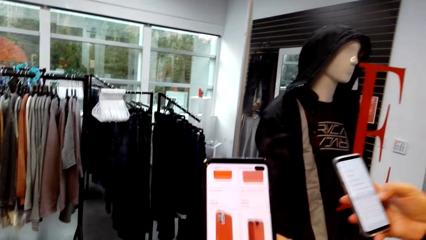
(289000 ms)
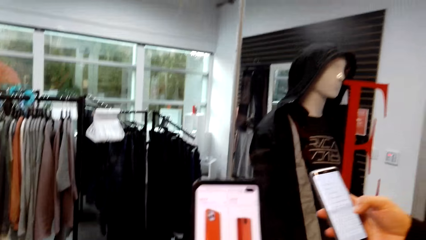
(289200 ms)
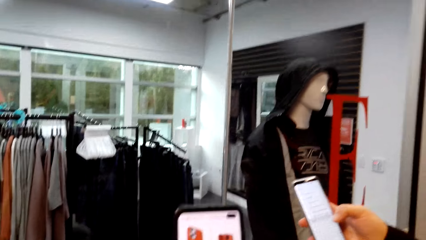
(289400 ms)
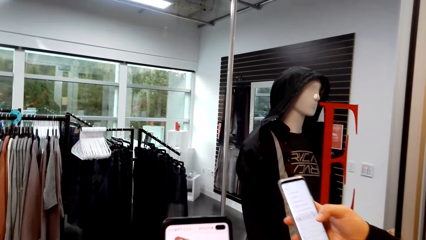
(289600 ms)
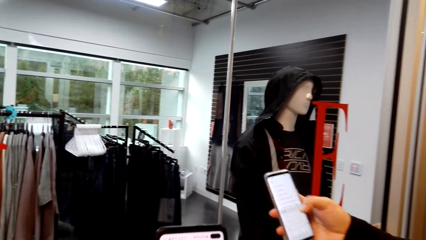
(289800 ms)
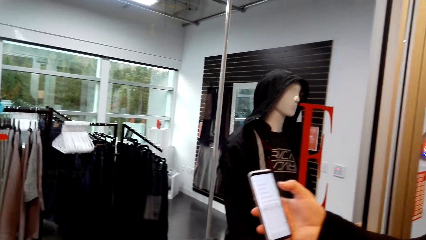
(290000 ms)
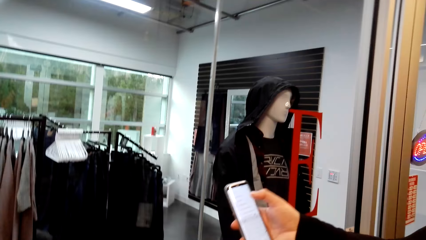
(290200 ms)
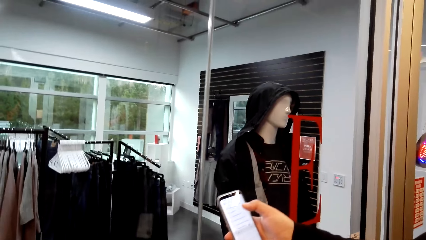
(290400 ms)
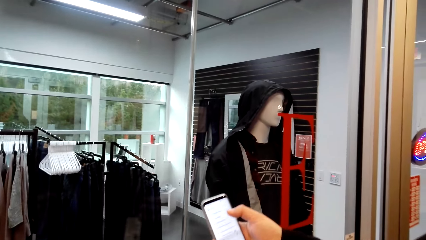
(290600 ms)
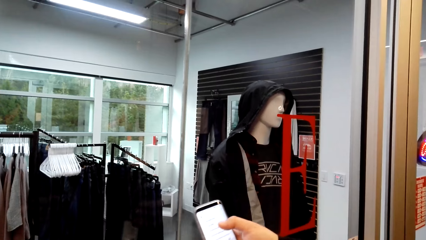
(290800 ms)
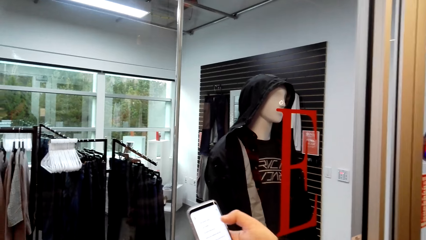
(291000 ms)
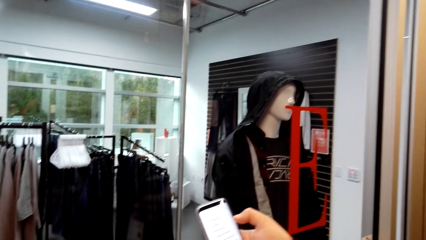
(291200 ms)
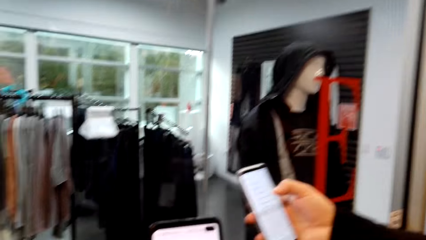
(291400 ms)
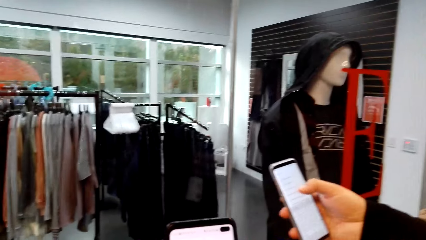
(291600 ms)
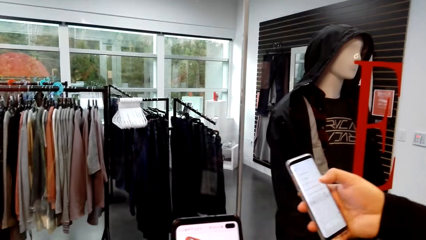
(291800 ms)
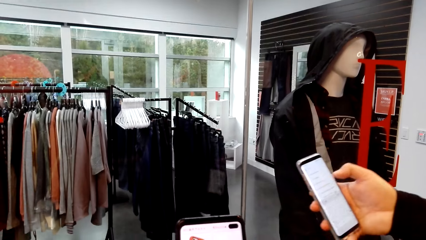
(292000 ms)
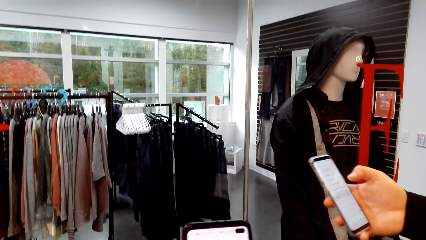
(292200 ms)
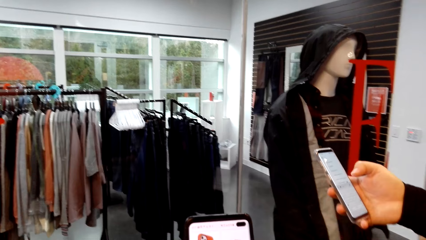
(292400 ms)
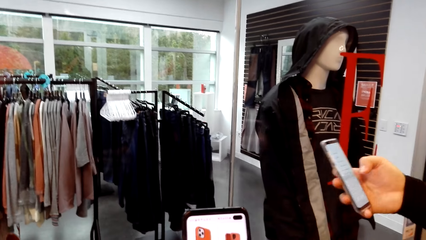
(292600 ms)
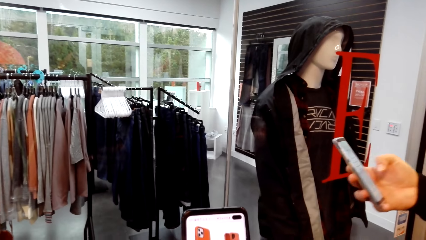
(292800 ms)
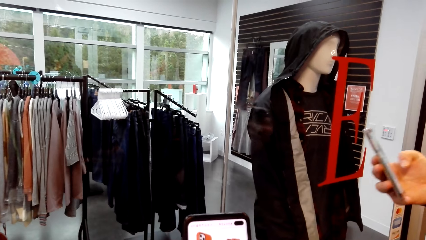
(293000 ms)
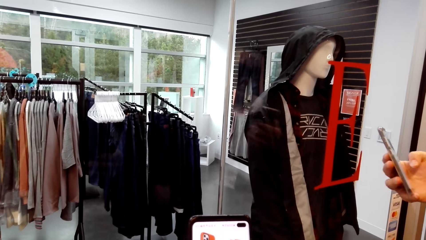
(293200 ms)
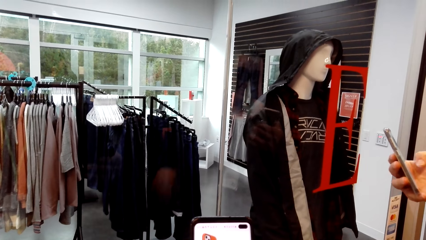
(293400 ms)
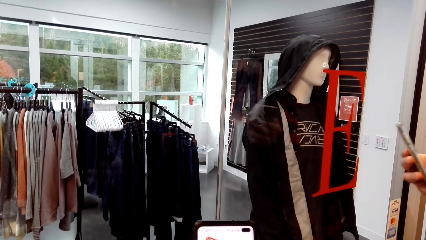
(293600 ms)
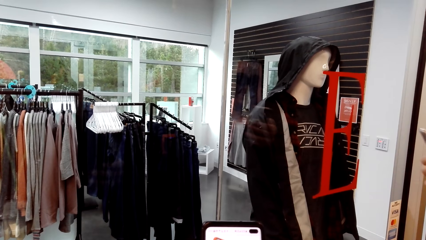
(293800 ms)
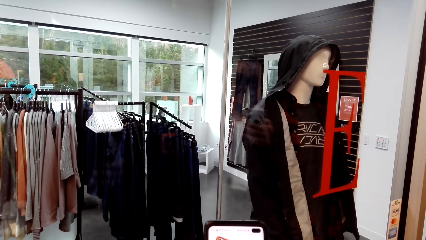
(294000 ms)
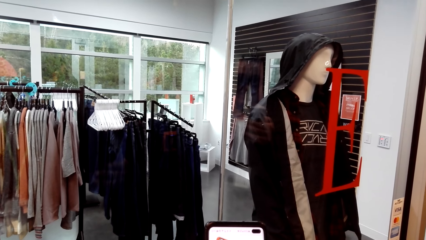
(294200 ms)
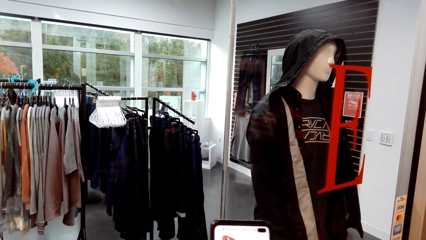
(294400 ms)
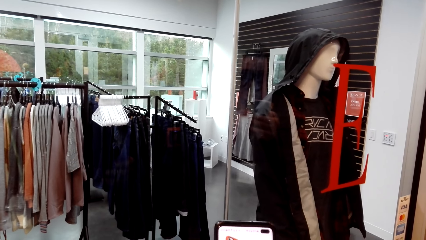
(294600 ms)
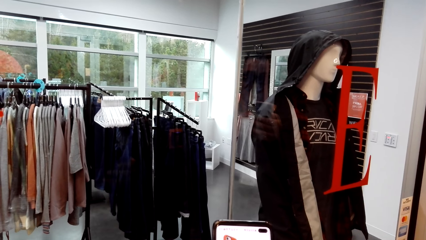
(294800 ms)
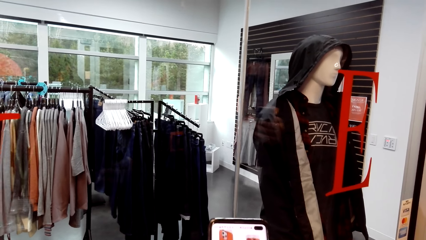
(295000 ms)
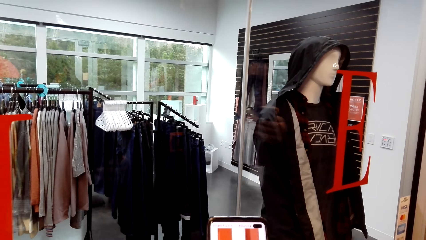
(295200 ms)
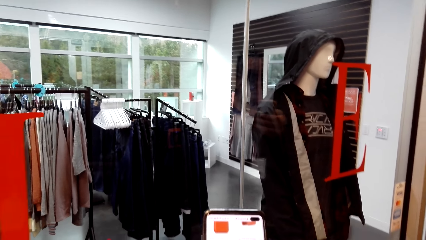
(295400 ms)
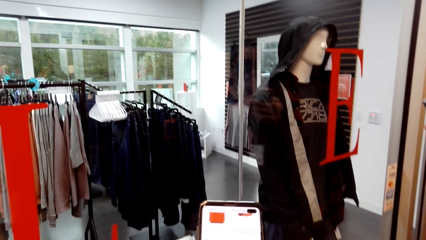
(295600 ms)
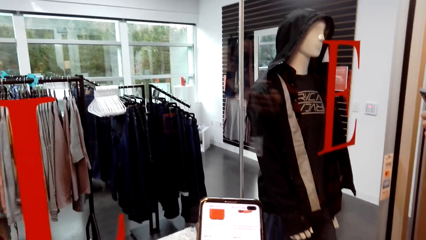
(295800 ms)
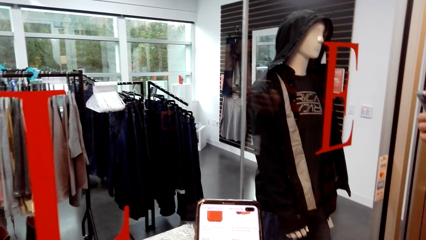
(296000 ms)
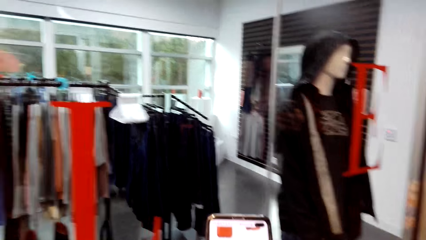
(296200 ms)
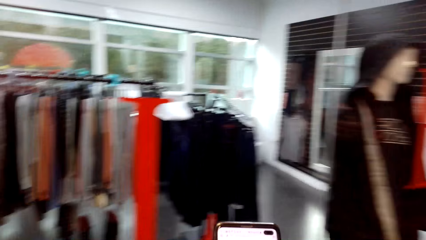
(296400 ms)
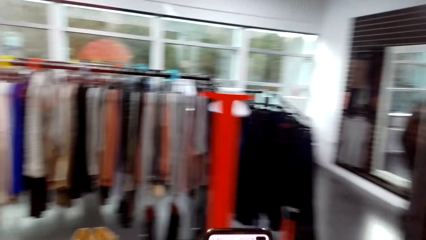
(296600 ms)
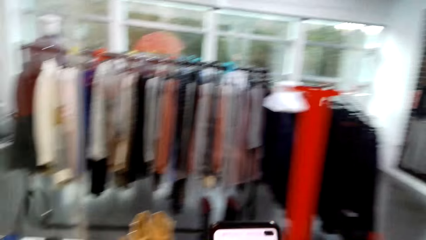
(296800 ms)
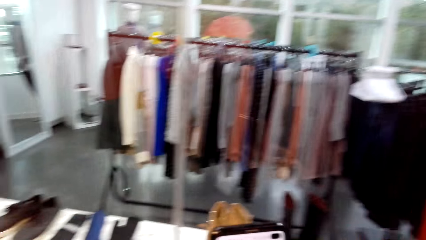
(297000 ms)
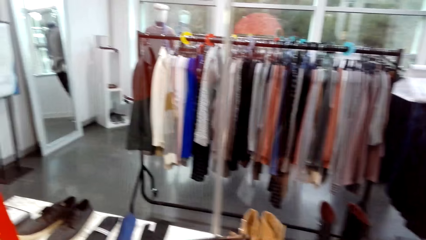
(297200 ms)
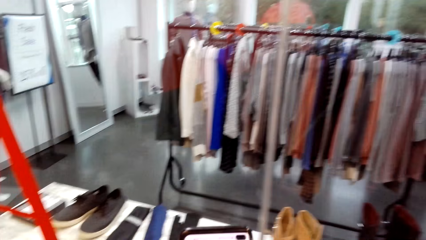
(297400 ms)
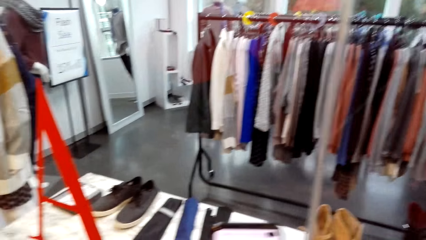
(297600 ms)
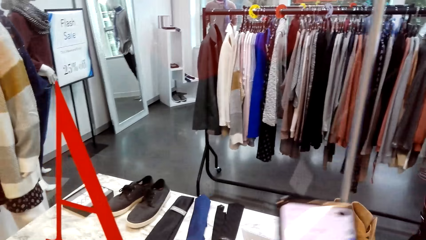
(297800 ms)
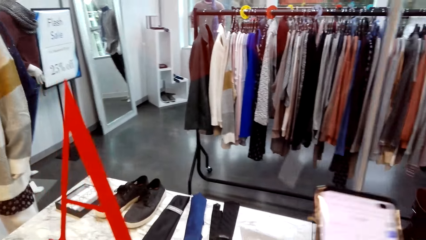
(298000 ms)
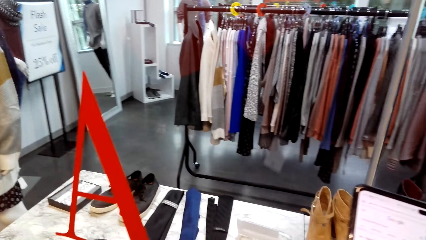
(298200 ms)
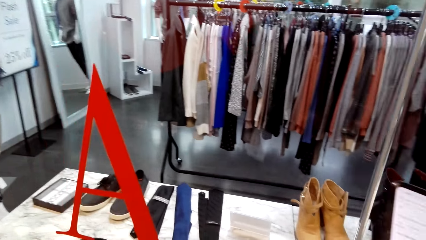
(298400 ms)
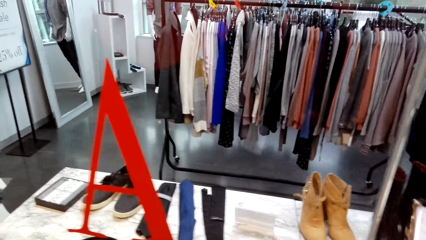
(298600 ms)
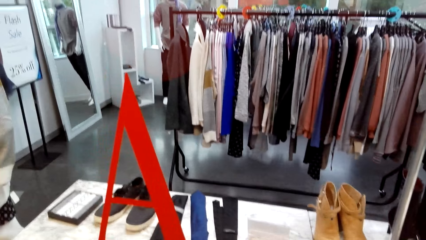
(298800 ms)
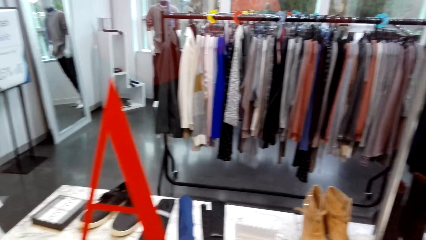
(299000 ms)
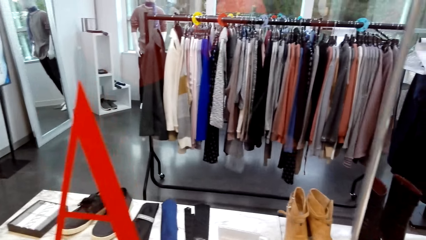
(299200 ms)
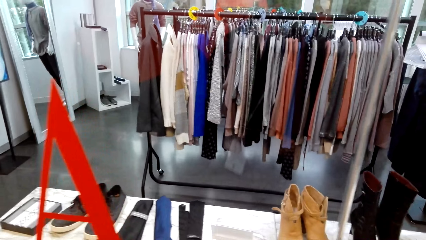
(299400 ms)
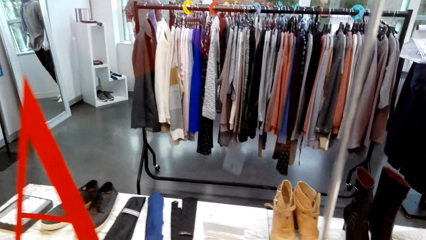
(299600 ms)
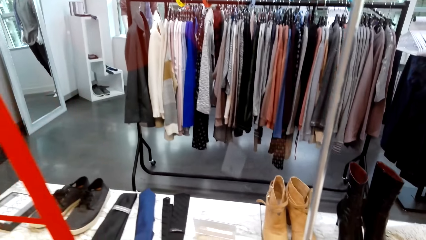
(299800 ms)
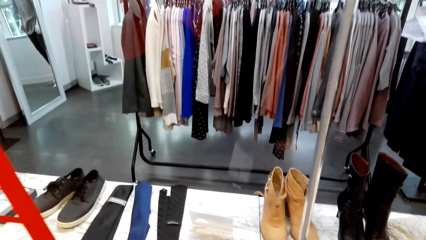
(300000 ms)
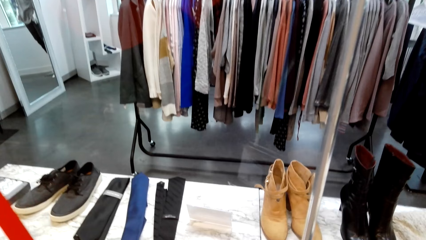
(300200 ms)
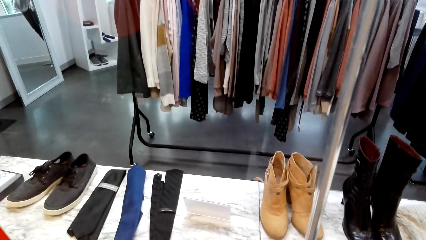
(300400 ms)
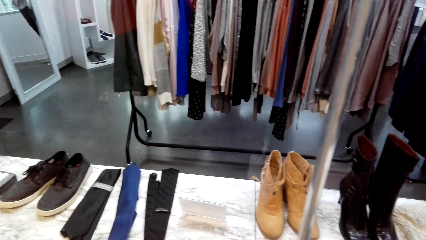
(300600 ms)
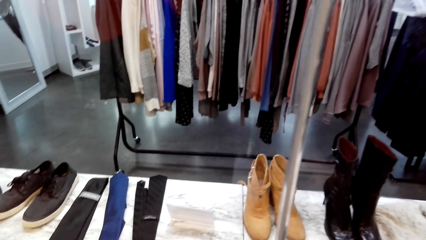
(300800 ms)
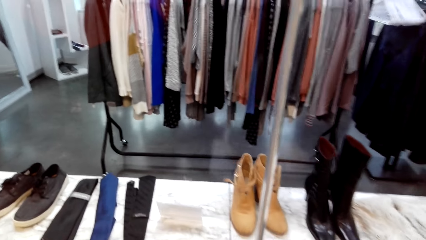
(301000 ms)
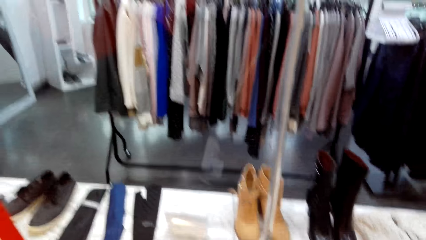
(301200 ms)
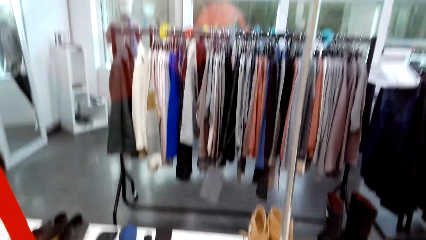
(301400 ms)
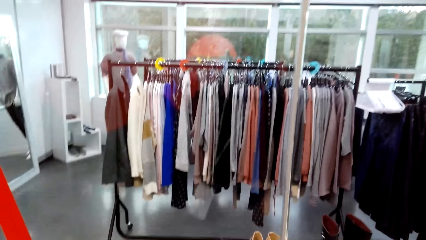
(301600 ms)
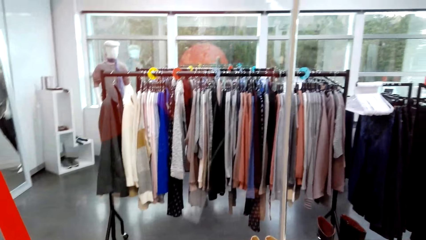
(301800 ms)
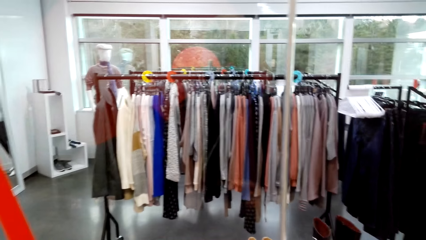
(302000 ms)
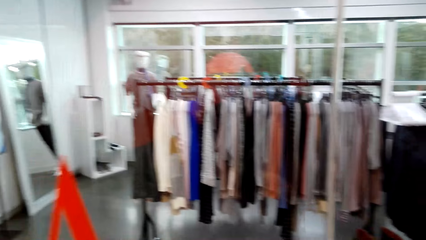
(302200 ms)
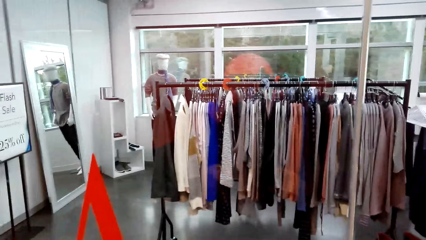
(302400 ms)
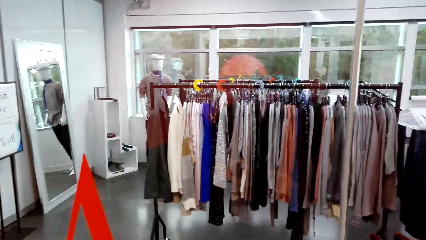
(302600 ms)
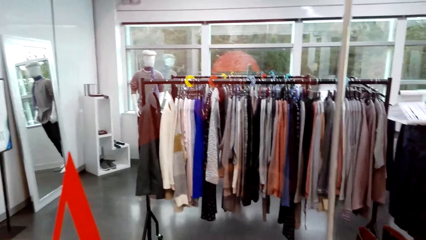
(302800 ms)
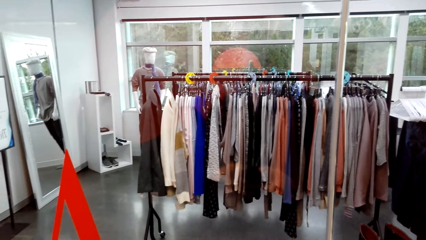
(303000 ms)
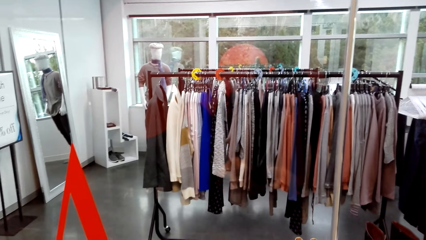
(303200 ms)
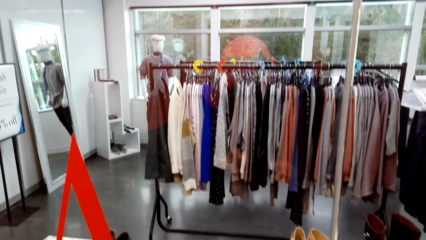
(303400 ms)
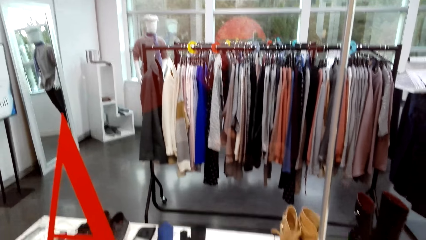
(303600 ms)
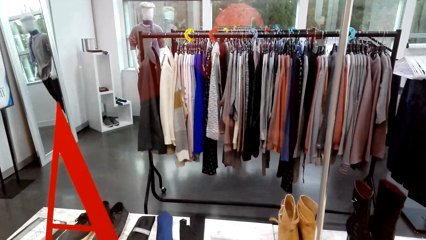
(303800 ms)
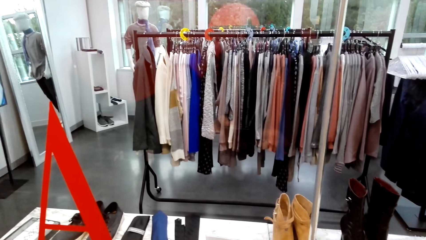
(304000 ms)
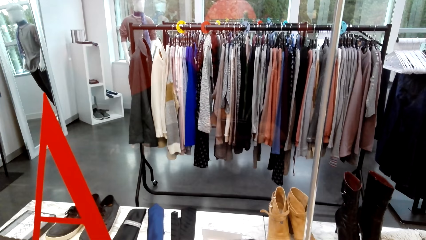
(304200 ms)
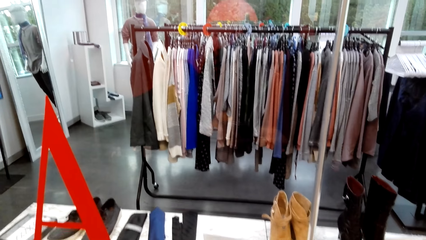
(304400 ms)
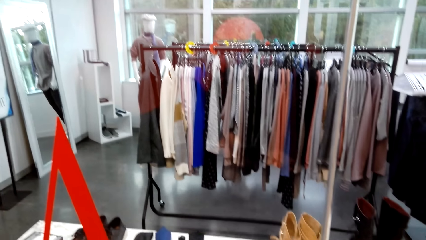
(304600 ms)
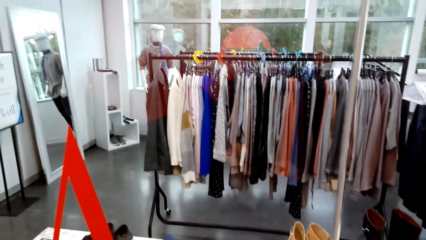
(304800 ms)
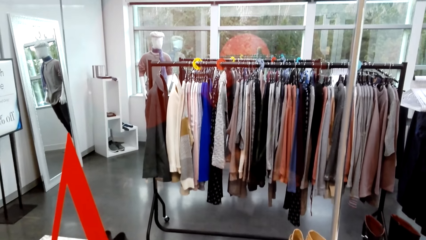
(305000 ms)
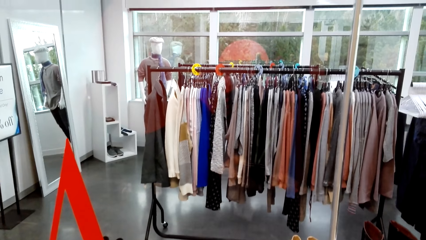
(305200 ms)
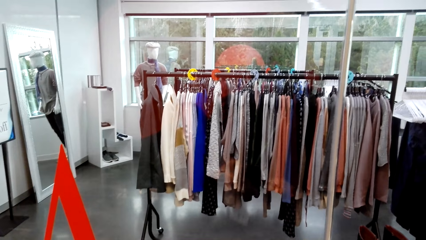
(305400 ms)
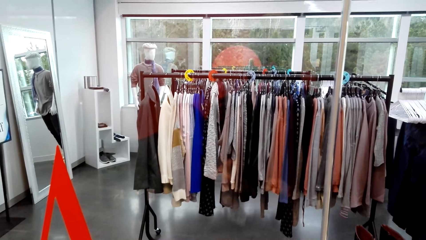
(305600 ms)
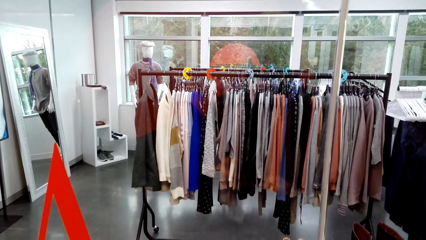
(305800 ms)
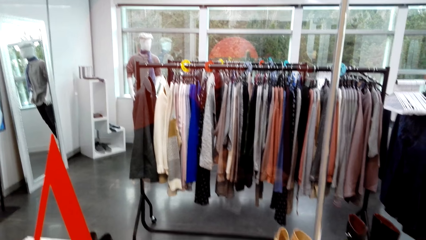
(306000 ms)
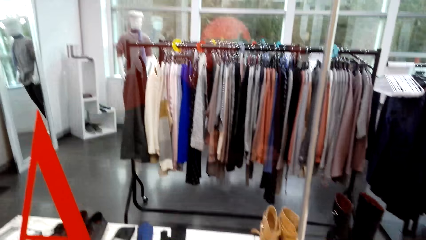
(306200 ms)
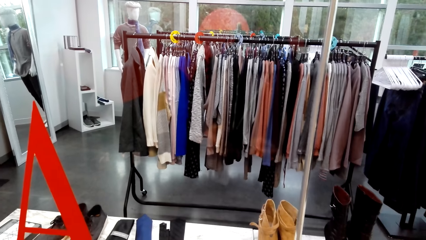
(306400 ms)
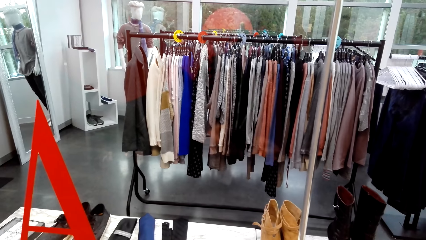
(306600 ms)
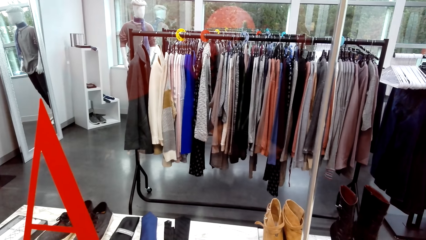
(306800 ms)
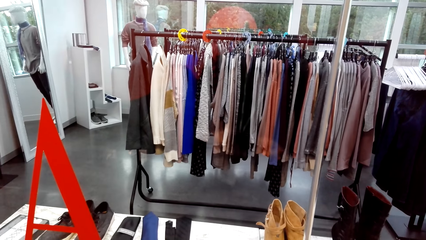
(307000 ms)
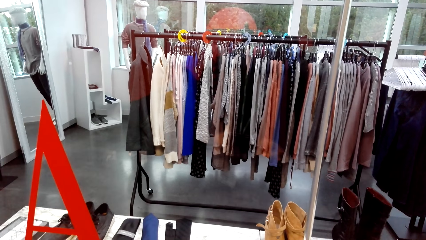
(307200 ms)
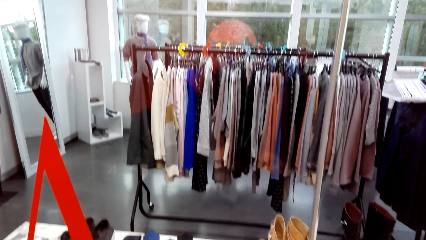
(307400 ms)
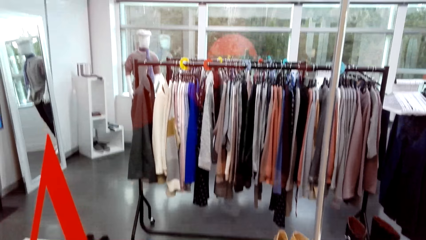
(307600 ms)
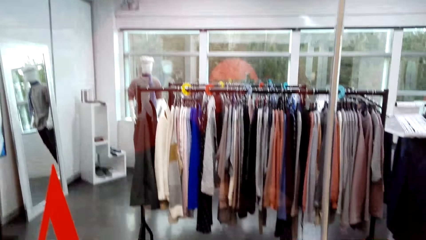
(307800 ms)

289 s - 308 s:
A woman looks at the phone. The camera wearer looks at the clothes.
